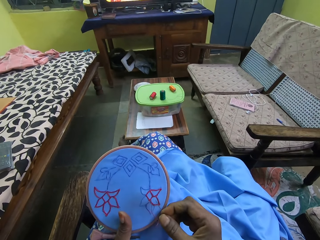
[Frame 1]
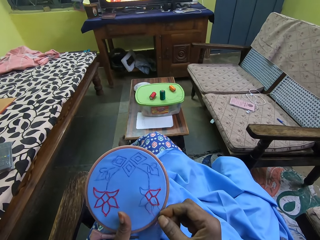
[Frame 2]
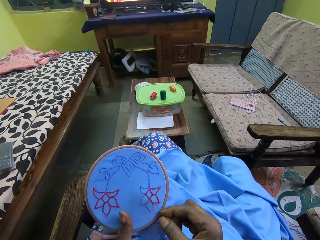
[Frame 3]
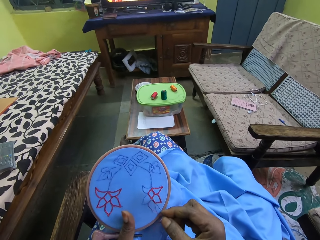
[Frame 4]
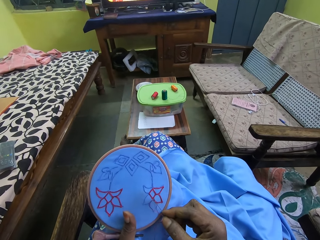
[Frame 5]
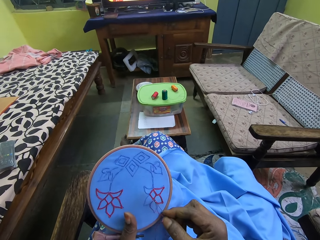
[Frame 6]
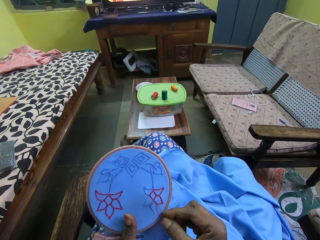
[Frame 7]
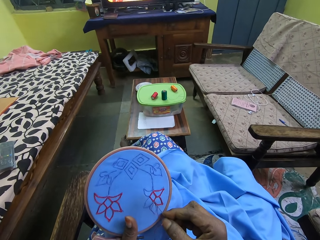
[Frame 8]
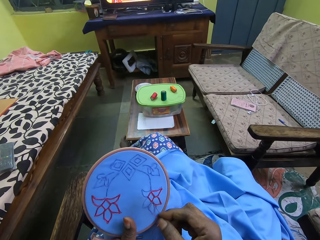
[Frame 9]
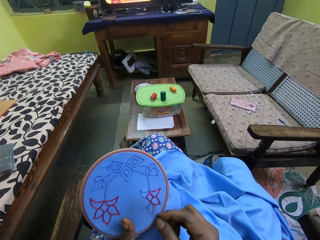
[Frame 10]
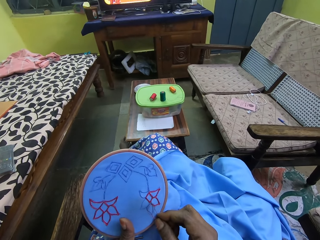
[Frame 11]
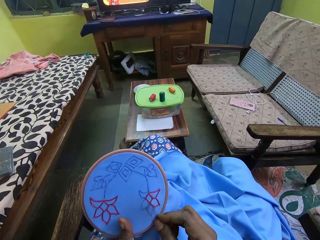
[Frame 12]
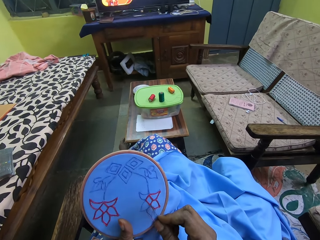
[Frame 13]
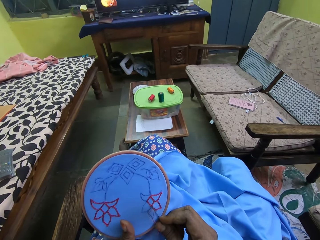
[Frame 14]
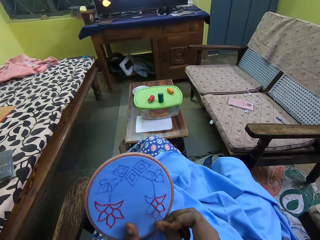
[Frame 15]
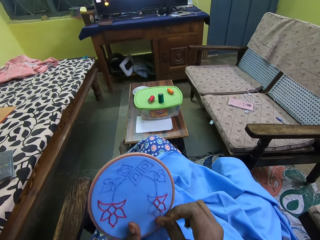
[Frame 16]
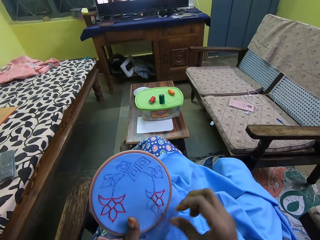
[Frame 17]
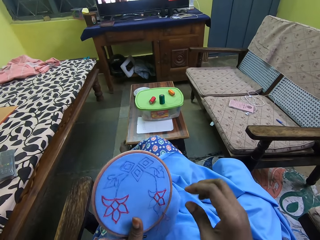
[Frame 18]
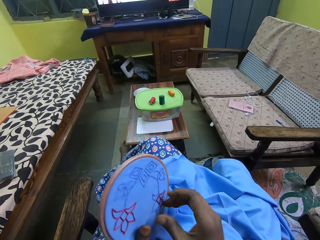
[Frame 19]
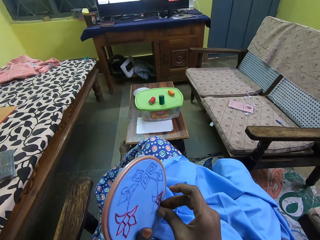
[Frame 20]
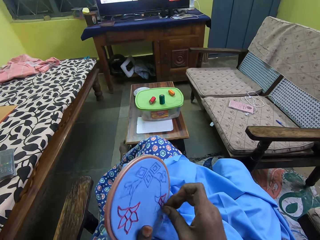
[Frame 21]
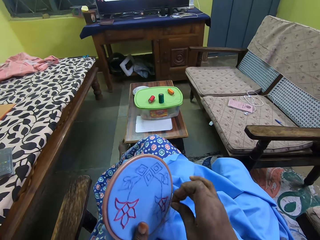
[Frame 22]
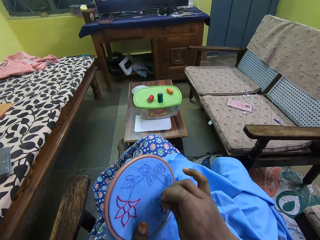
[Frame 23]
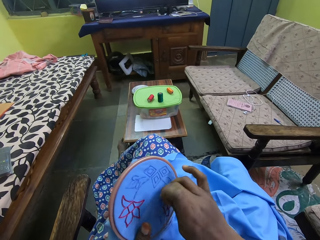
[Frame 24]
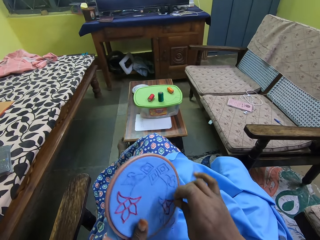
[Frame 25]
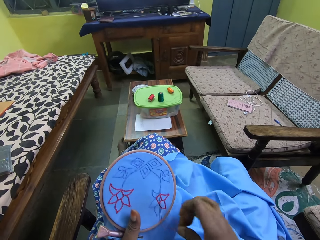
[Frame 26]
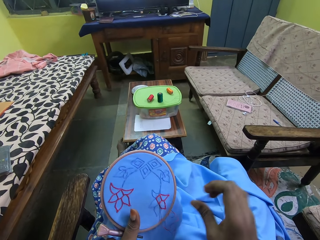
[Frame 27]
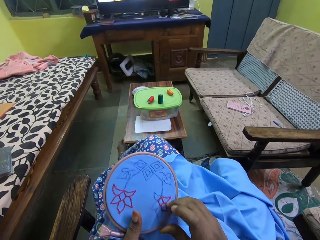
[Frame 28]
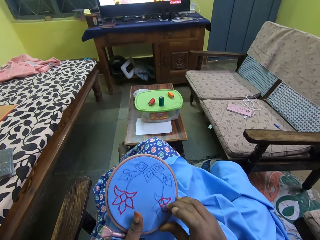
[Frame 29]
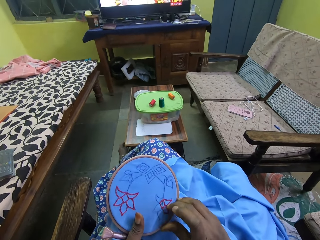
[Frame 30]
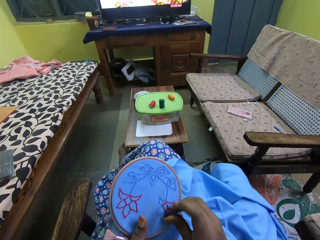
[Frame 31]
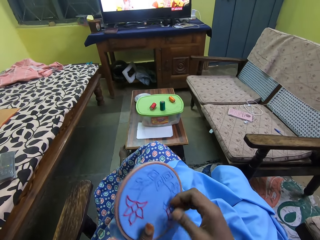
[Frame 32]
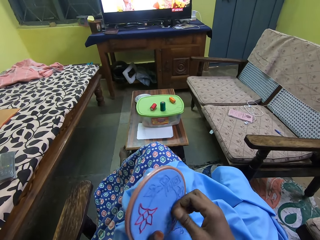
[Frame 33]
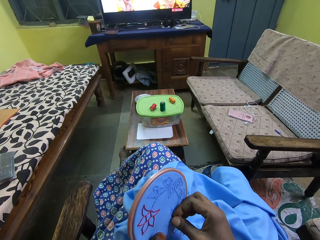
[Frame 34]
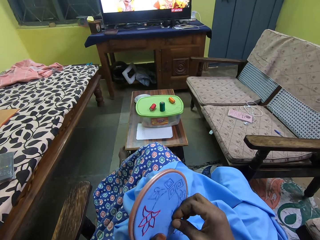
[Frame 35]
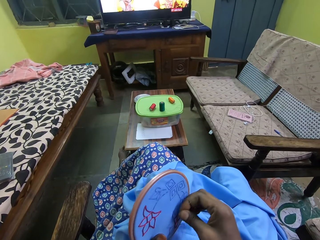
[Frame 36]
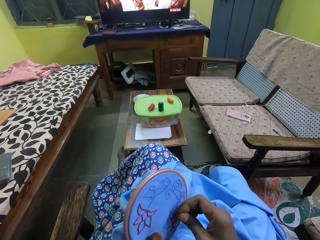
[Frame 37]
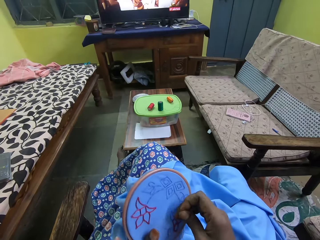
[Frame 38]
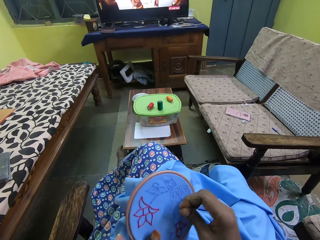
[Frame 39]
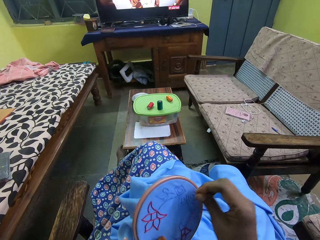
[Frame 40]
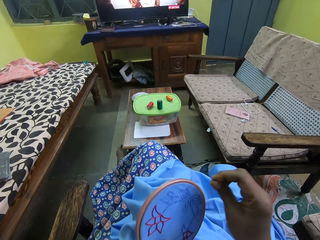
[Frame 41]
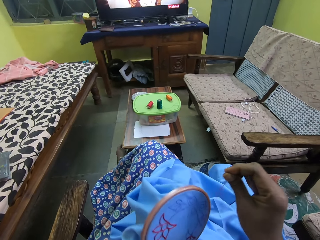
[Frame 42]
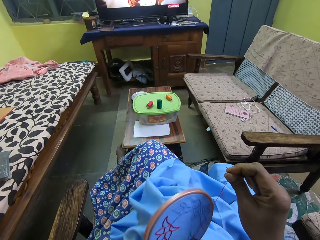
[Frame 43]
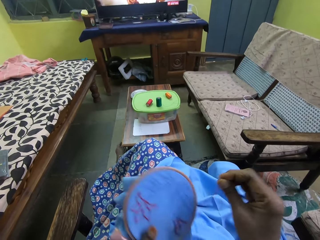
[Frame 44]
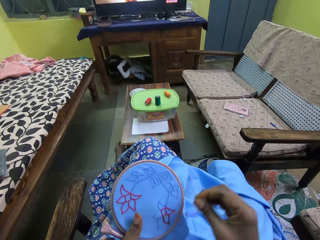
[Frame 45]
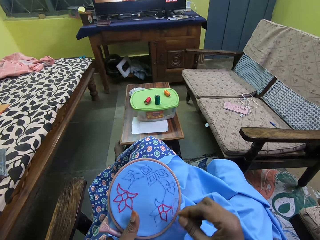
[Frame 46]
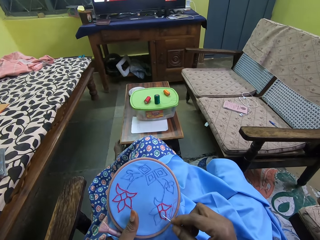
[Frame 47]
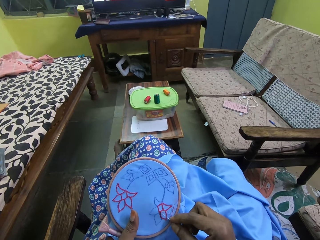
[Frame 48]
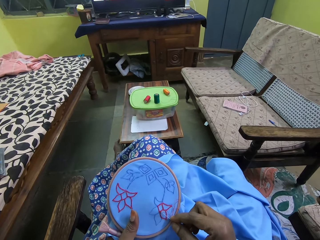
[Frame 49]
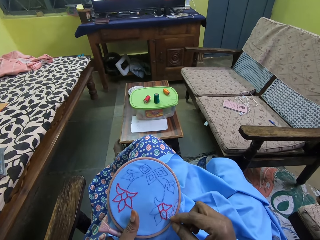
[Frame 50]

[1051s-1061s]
The camera wearer embroiders the fabric in the hoop with the needle and thread in her right hand. She adjusts the thread. She pulls the thread.

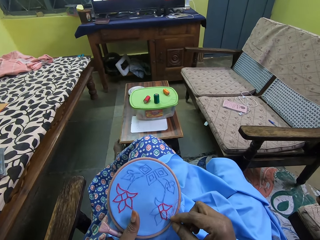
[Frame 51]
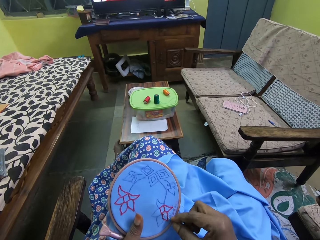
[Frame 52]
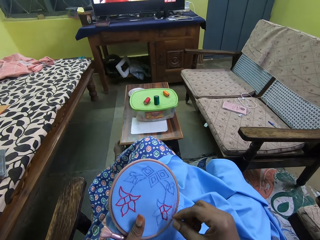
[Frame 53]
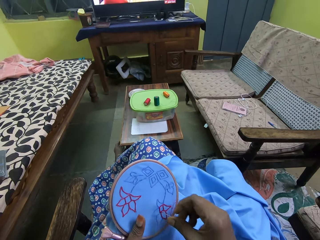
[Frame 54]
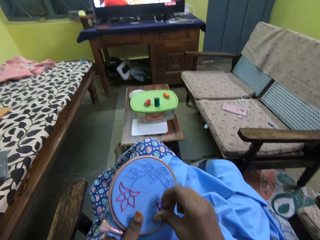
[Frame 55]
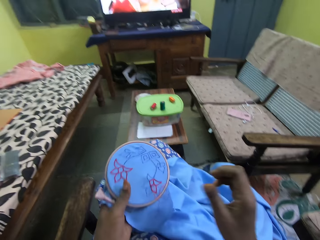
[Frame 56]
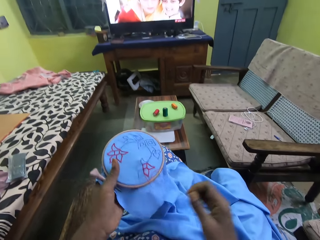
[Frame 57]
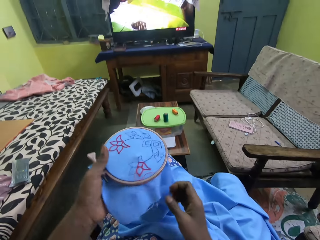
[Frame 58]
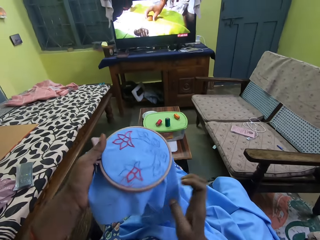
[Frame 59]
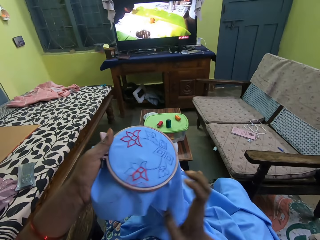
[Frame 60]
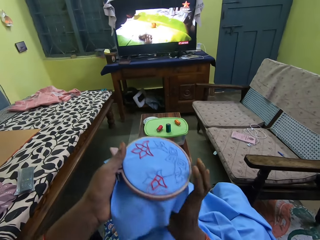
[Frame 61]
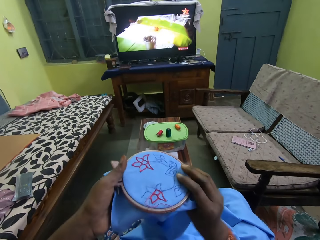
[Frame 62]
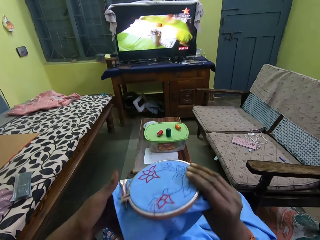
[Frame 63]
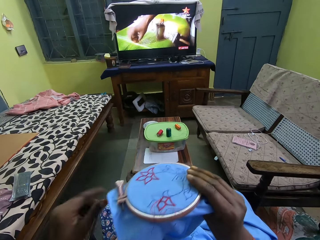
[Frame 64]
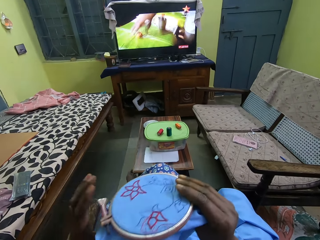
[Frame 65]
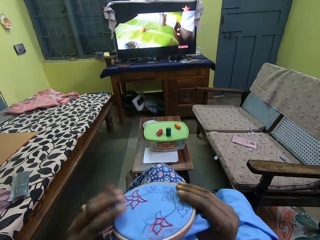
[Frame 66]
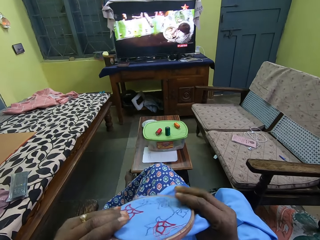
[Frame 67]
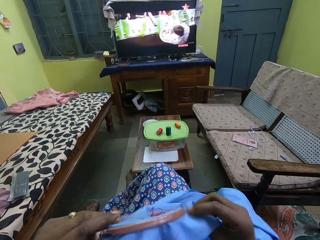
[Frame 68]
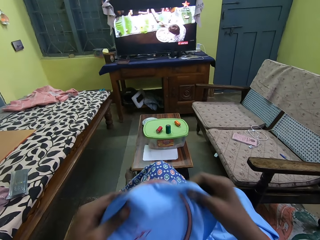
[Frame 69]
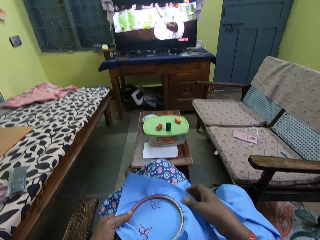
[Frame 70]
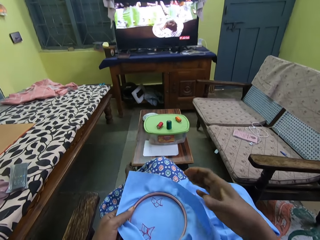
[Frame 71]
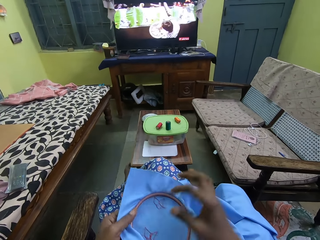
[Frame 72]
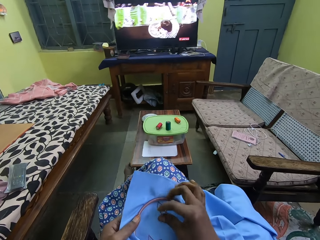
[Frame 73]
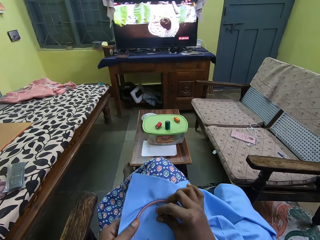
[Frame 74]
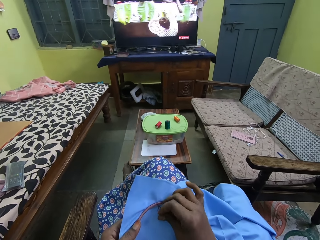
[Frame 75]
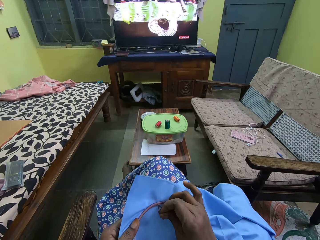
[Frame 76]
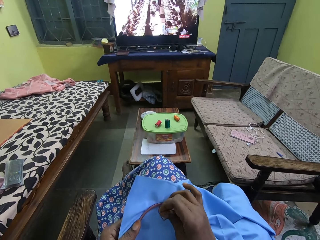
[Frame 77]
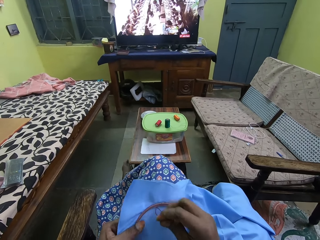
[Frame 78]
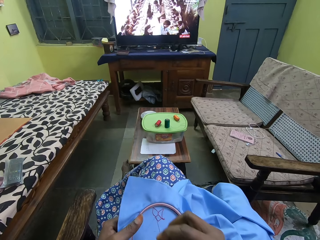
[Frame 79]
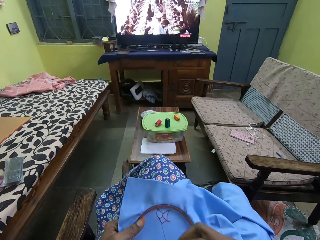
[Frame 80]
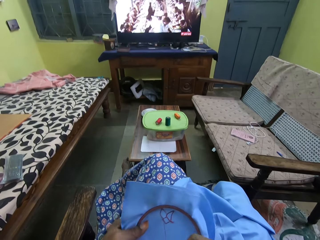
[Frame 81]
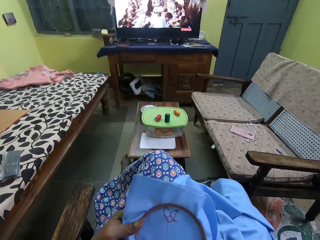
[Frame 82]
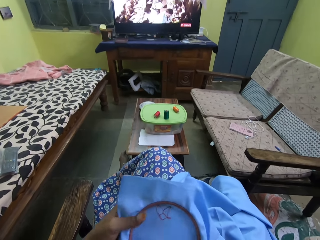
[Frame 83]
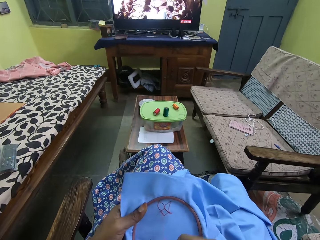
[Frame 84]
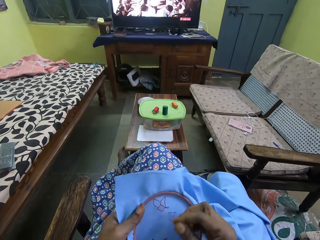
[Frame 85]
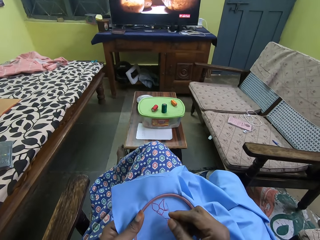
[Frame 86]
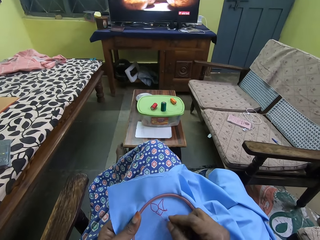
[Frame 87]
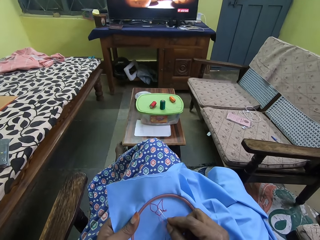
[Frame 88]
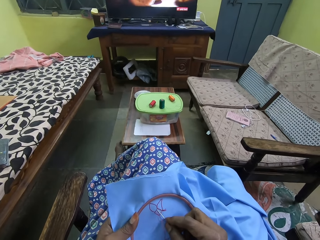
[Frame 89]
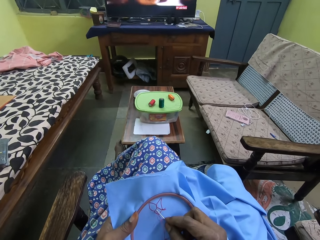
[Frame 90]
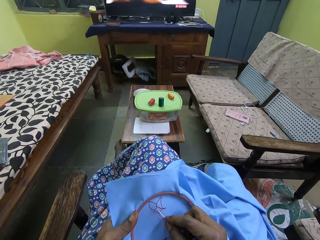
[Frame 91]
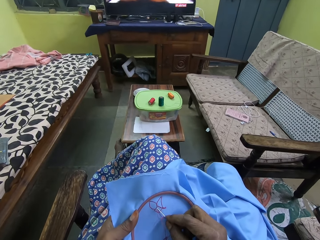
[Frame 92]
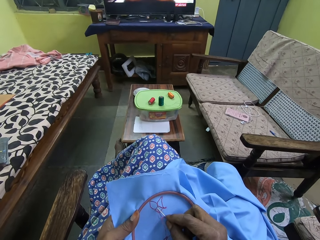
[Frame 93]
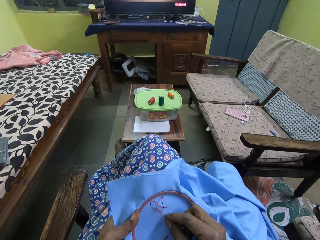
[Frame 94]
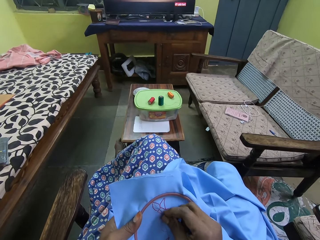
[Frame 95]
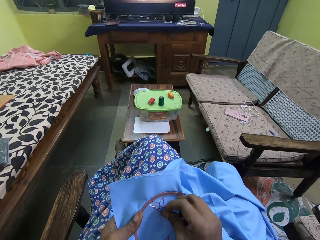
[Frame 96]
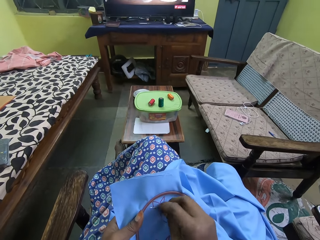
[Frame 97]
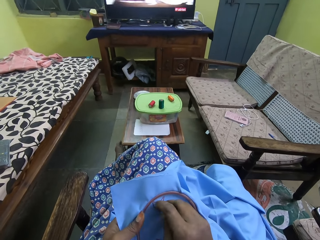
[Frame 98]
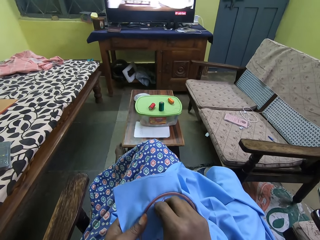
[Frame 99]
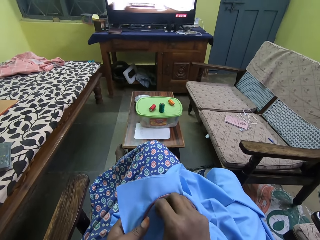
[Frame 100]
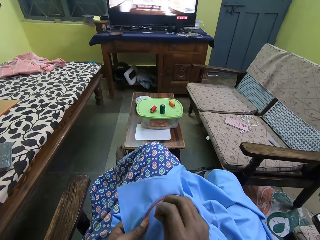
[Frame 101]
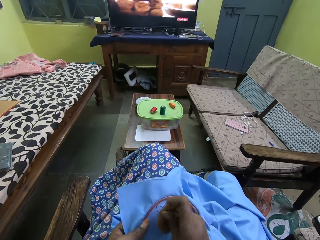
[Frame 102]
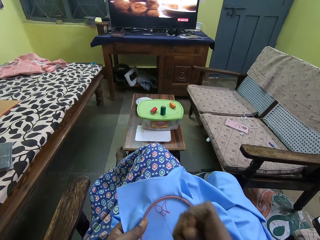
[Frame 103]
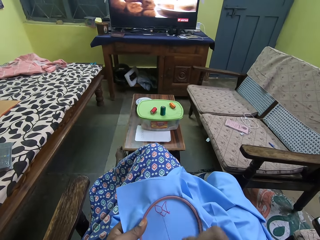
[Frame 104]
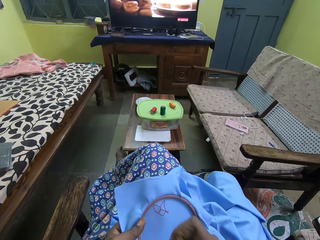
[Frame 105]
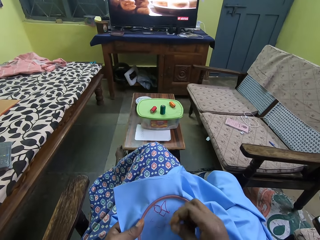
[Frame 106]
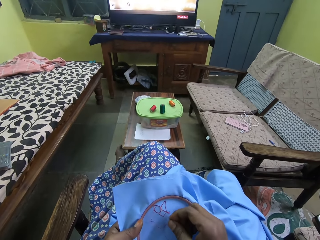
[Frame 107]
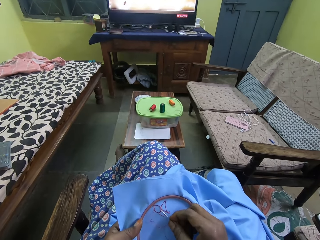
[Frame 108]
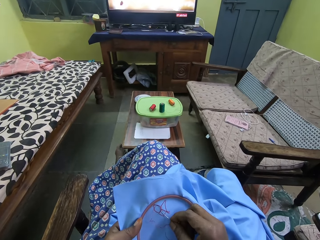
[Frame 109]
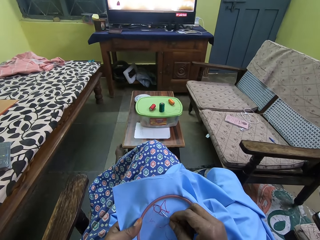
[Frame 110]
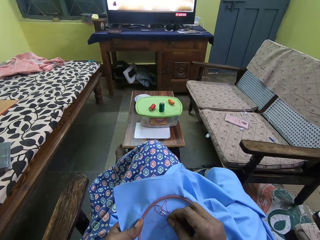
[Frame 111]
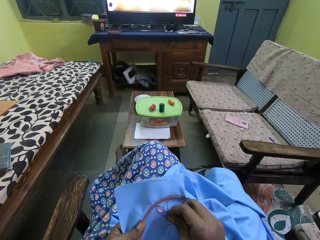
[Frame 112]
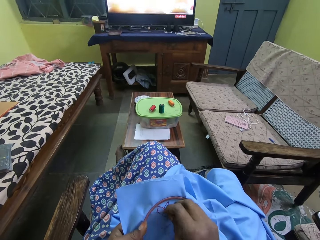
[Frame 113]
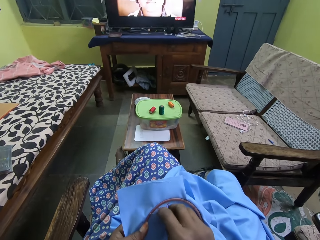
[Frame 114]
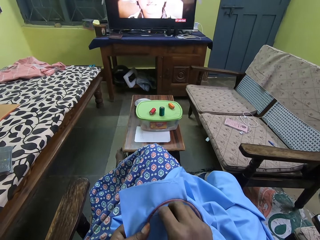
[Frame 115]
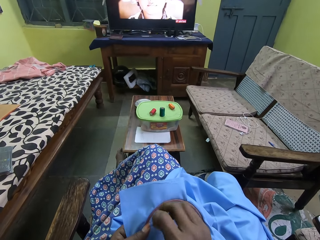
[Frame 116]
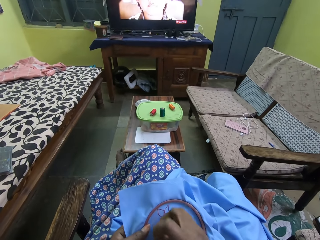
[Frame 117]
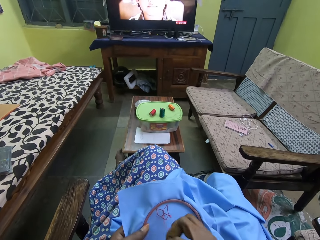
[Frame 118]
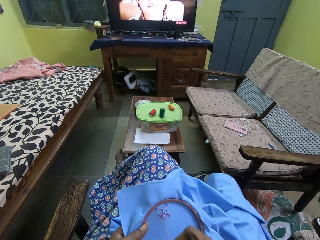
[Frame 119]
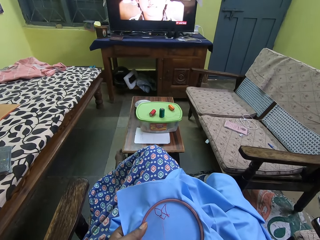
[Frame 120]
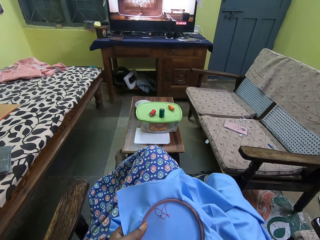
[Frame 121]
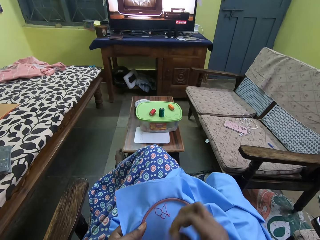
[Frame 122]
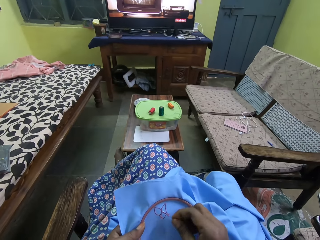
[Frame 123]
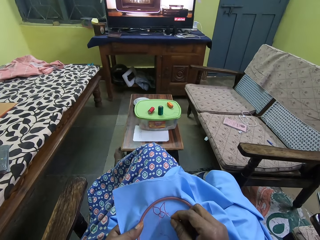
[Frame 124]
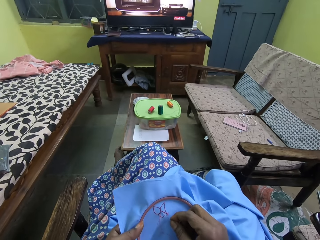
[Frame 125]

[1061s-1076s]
The camera wearer stitches. She adjusts the cloth. She holds the embroidery hoop with her right hand. She holds the embroidery hoop with both hands. She flips the embroidery hoop with both hands. She holds the embroidery hoop with her left hand. She removes the needle and thread in the fabric with her right hand. She pulls the thread. She embroiders the fabric in the hoop with the needle and thread in her right hand. She pulls the thread. She stitches. She pulls the thread.
